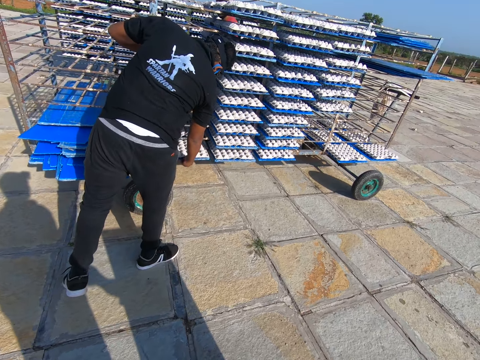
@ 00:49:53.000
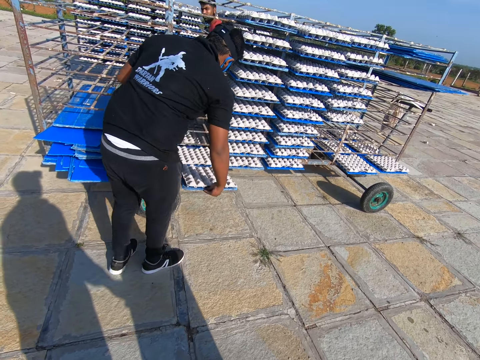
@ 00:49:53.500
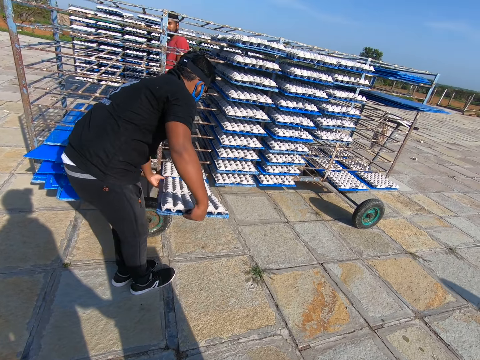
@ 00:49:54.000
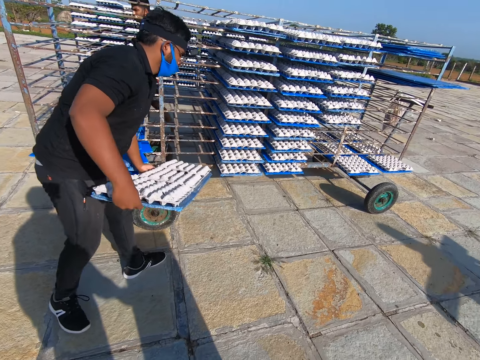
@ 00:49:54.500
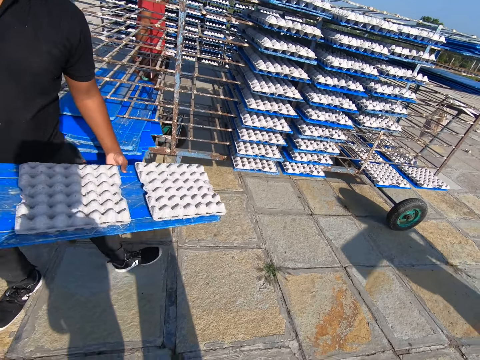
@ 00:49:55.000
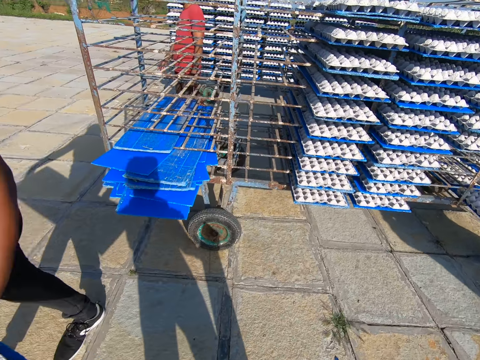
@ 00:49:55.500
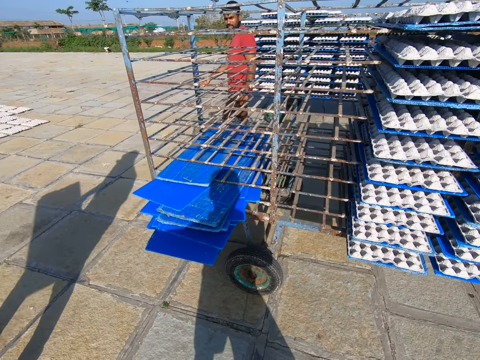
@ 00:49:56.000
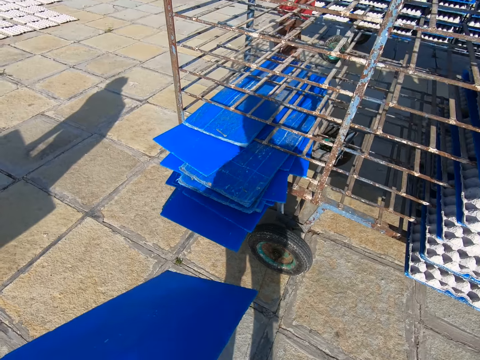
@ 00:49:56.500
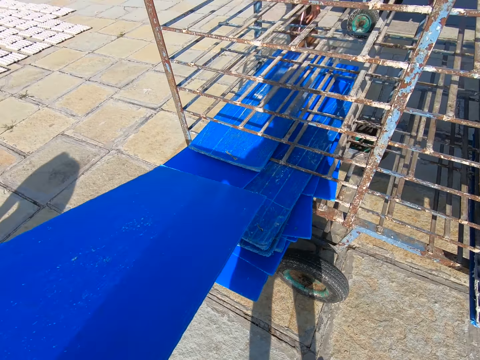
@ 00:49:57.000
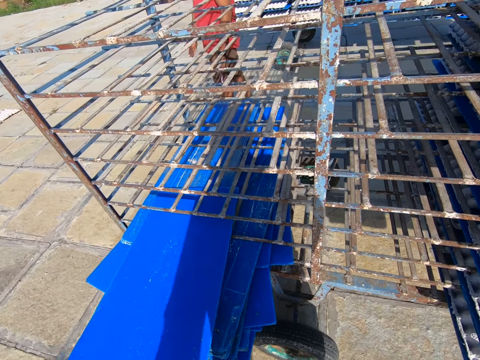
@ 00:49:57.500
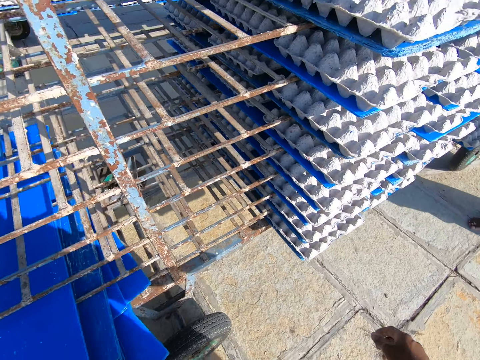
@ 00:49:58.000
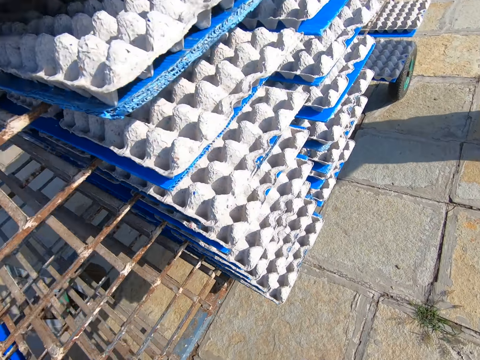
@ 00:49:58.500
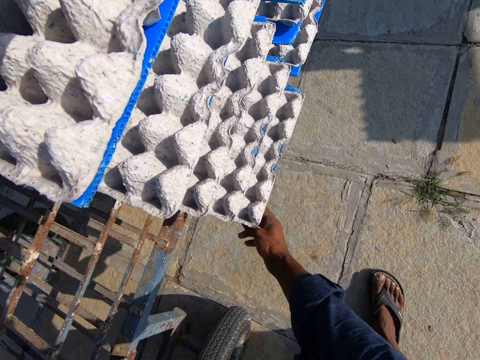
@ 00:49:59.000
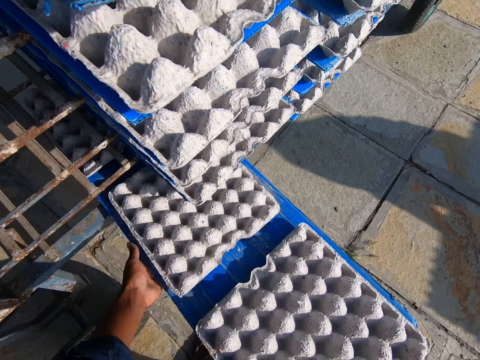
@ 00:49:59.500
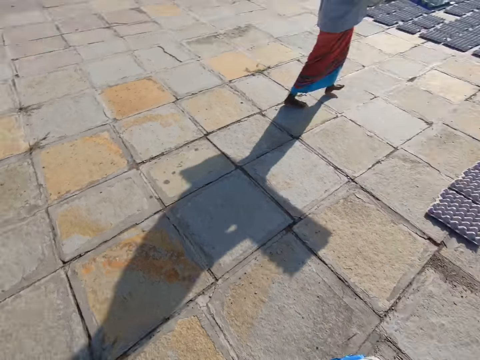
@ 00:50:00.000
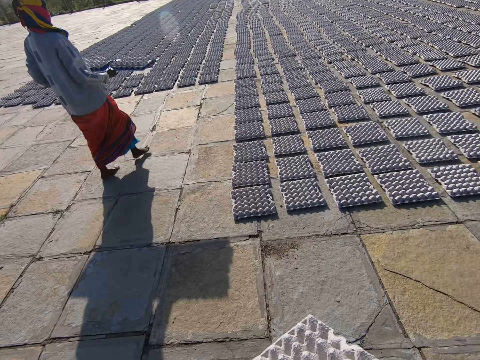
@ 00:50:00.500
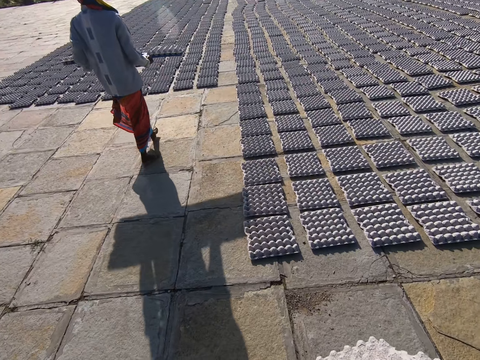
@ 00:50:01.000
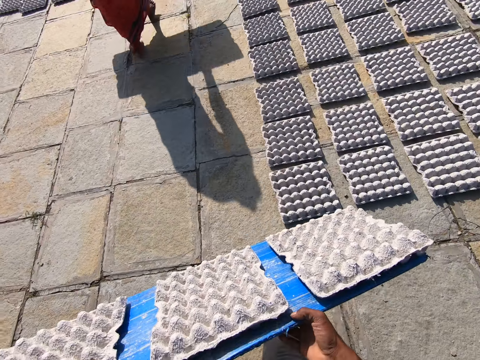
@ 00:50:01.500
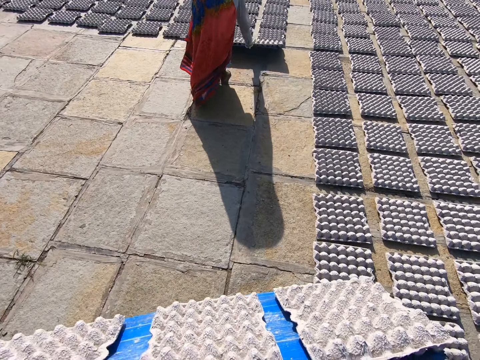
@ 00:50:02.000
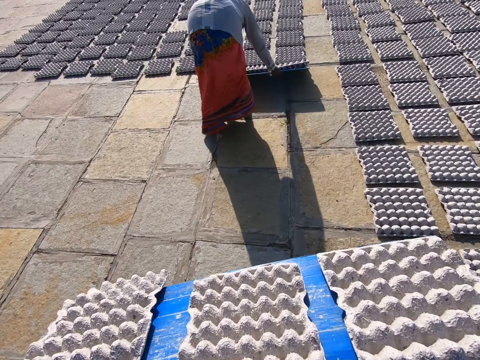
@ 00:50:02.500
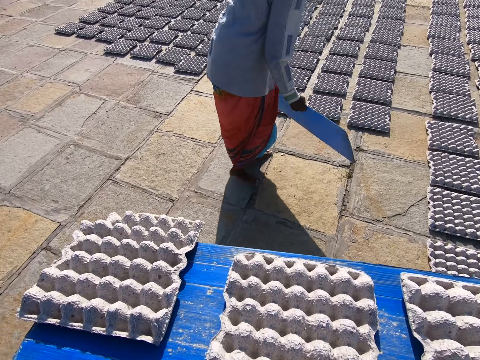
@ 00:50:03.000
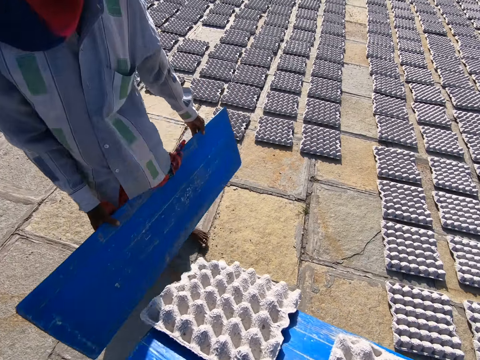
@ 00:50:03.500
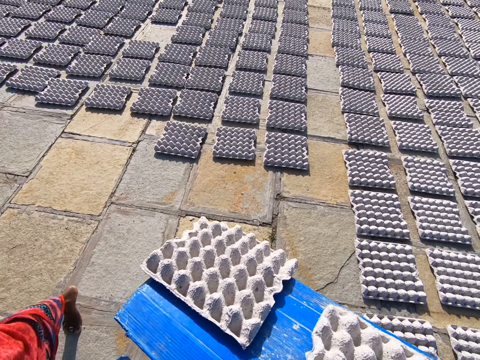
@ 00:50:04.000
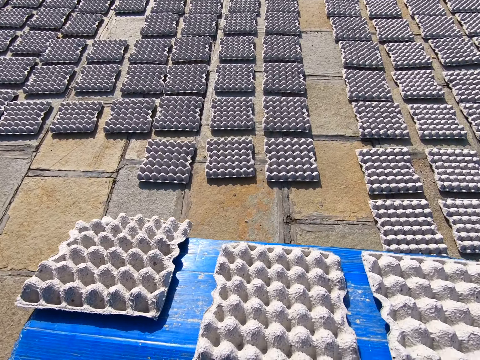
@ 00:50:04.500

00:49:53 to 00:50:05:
The man takes out a tray of egg crates from the rack with his right hand. Another man takes out the tray of egg crates from the rack with both hands. The camera wearer interacts with the first man in the factory. He puts the pulp board on the trolley. He slides the tray in the rack with his left hand. He takes out a tray of egg crates from the rack with his right hand. He takes out the tray of egg crates from the rack with both hands. He walks around the field. The woman holds a tray of egg crates with both hands. The woman places the egg crates on the ground with the tray in both hands.

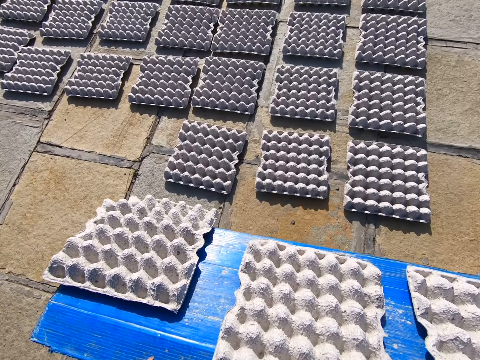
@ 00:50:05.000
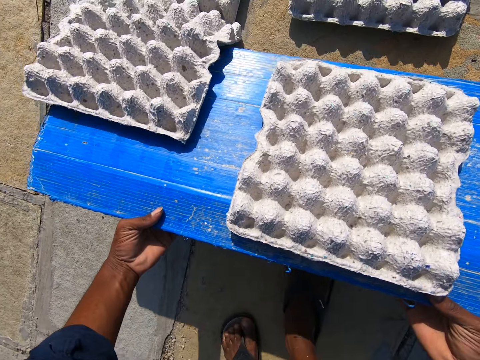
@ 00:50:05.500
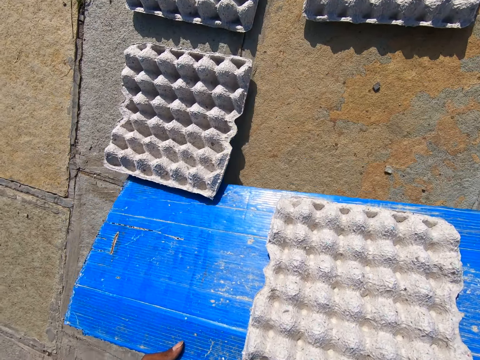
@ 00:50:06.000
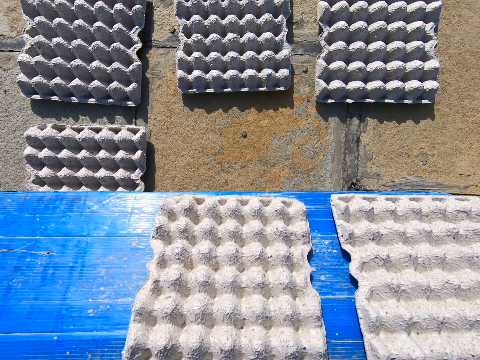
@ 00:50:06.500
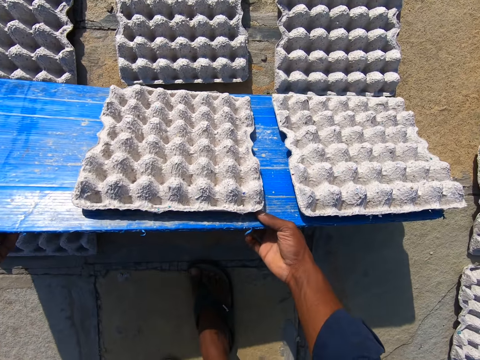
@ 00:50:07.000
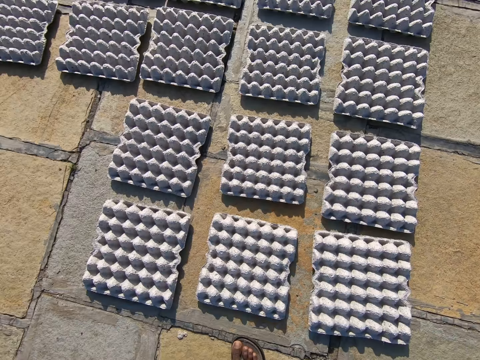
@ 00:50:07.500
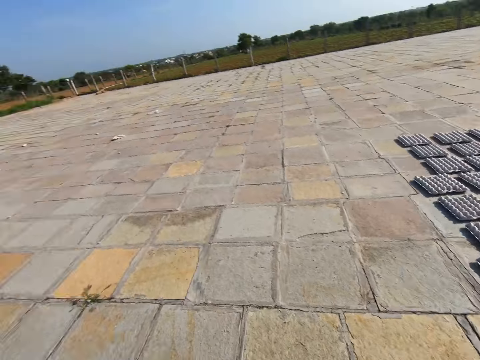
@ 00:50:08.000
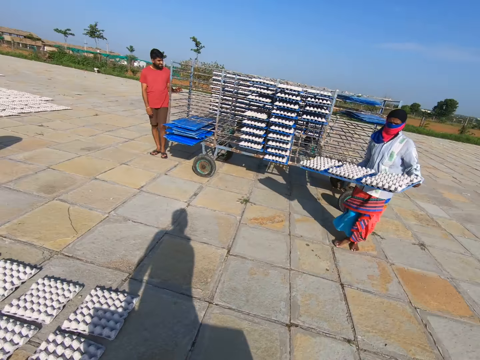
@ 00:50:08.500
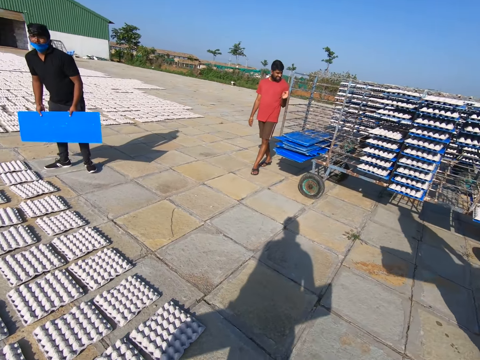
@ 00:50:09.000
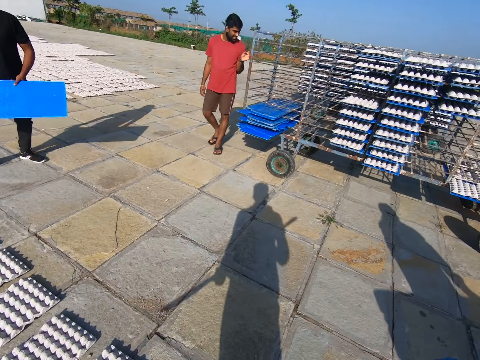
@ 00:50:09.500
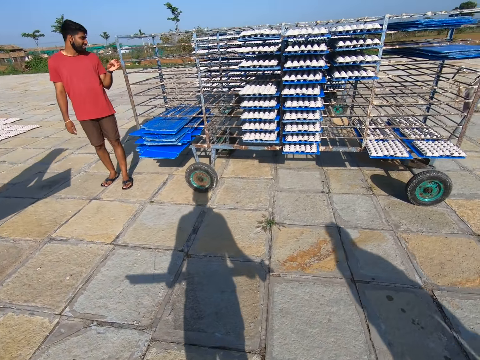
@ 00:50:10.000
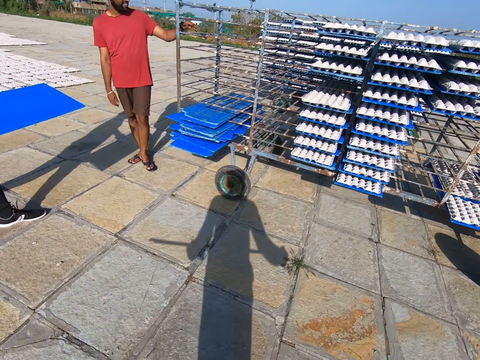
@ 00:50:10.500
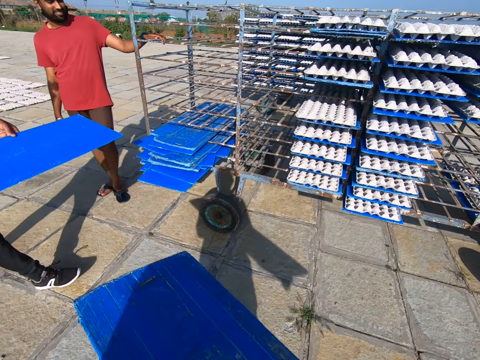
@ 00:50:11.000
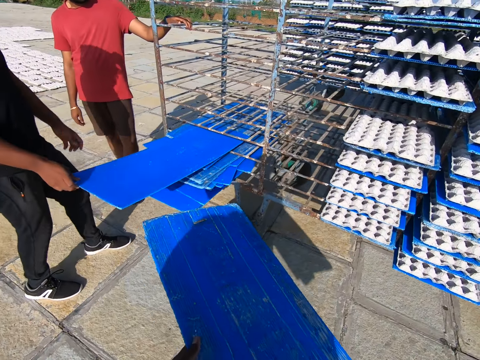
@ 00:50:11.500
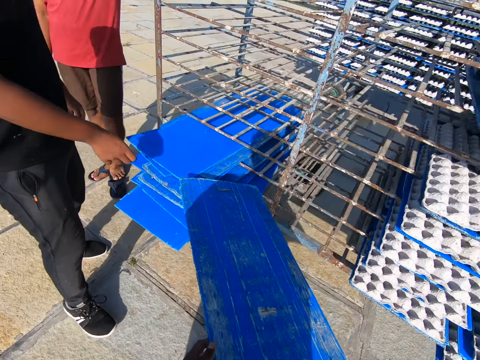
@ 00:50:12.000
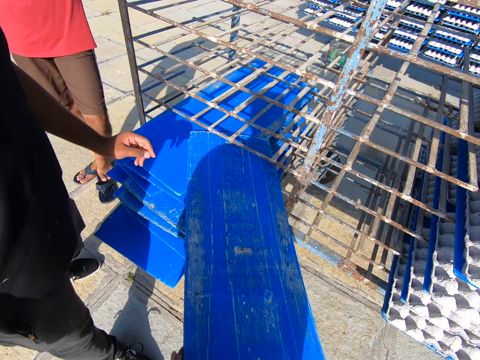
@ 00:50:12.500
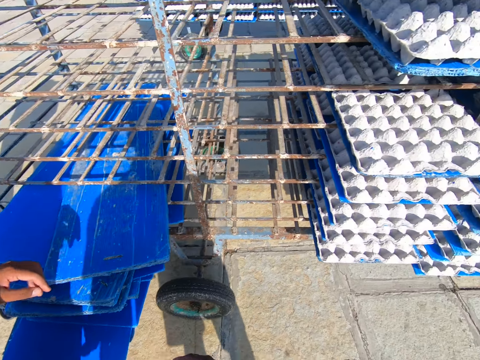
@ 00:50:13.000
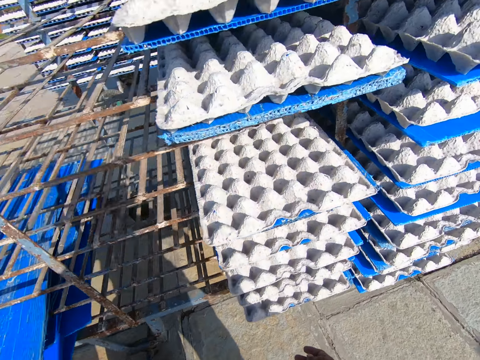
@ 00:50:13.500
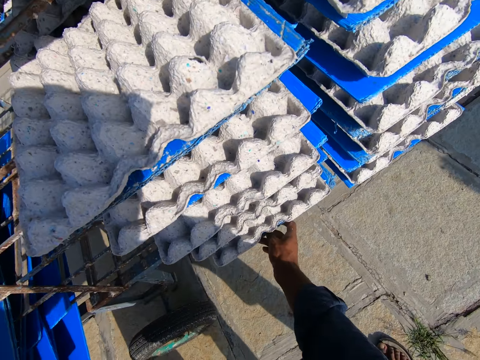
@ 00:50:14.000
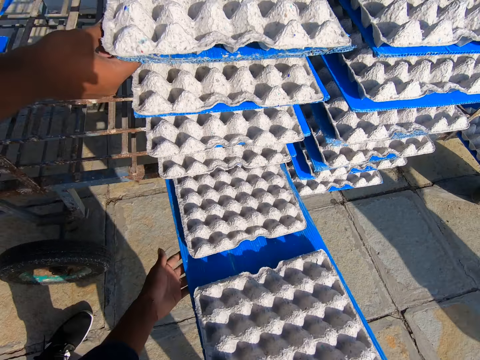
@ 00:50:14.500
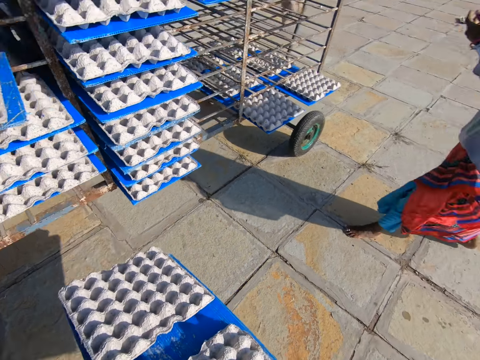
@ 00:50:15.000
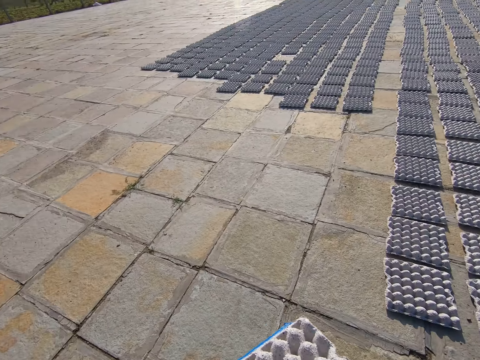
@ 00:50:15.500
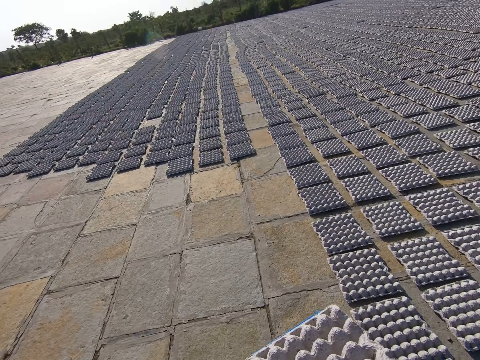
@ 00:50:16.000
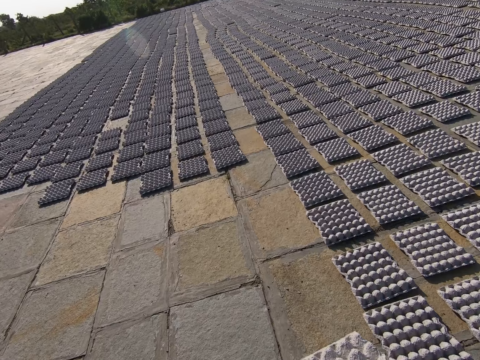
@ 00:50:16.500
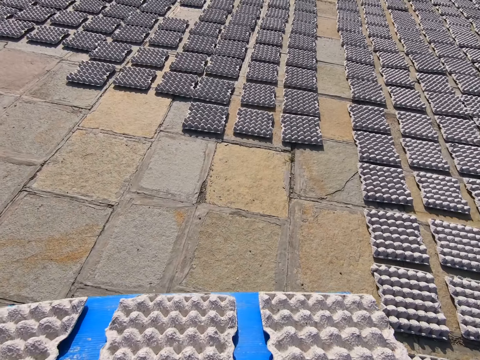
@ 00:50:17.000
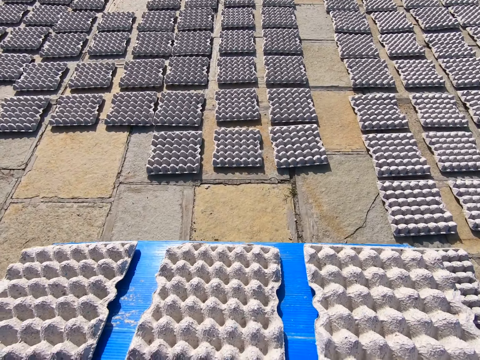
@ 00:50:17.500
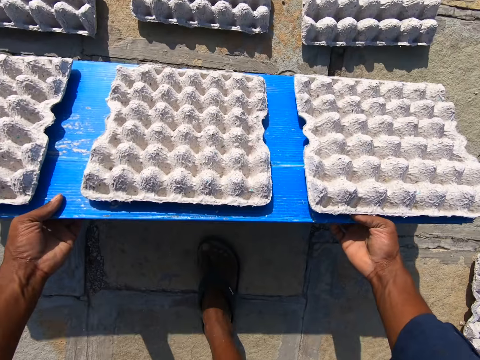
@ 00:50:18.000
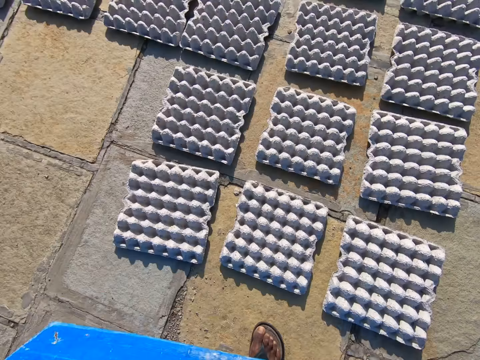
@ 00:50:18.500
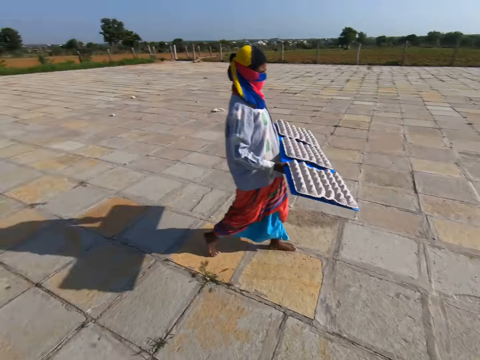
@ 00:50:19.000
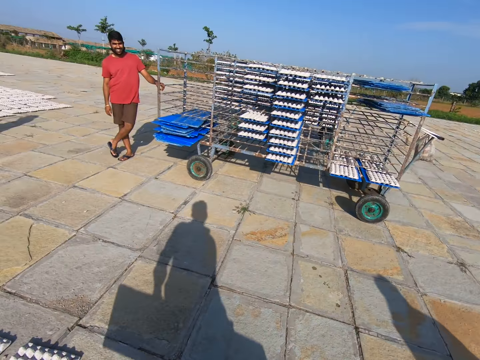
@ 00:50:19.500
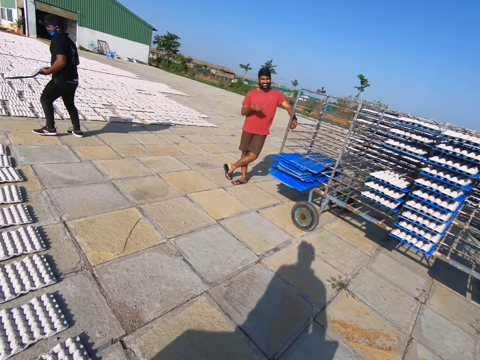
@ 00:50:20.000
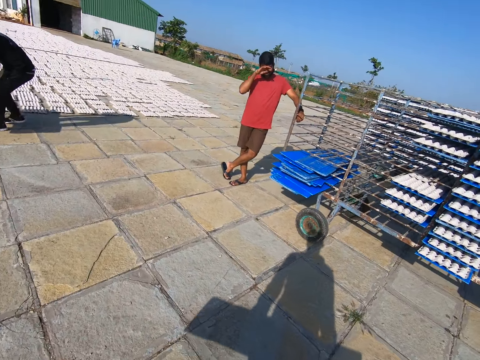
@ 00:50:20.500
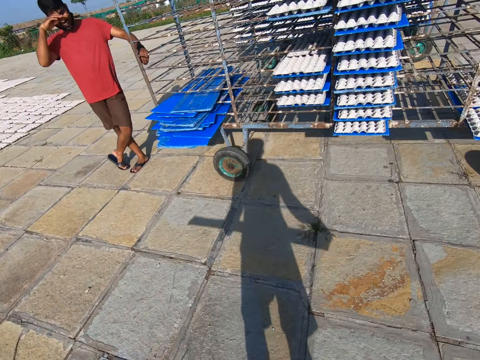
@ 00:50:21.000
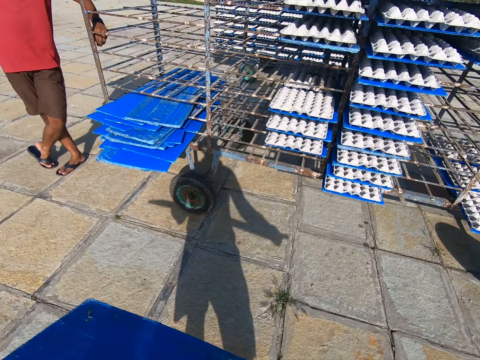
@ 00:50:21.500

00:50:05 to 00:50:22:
The camera wearer places the egg crate on the ground with the tray in both hands. He places the egg crates on the ground with the tray in both hands again. He walks around the field. The woman holds a tray of egg crates with both hands. A man holds the rack with his left hand. Another man holds a tray with both hands. The other man slides the tray in the rack with his right hand. The camera wearer slides the tray in the rack with both hands. He puts the pulp board on the trolley. He takes out a tray of egg crates from the rack with his right hand. The other man touches a tray of egg crates in the rack with his right hand. The camera wearer takes out the tray of egg crates from the rack with both hands. He walks around the field. He places the egg crates on the ground with the tray in both hands. The woman holds a tray of egg crates with both hands. The camera wearer walks around the field. The first man touches his face with his right hand. The other man holds a tray of egg crates with both hands.
